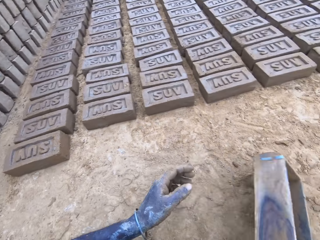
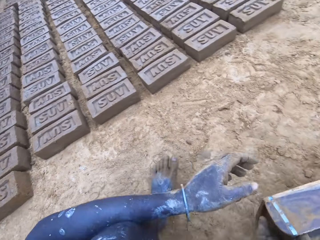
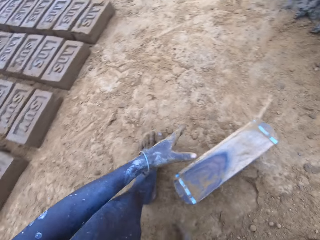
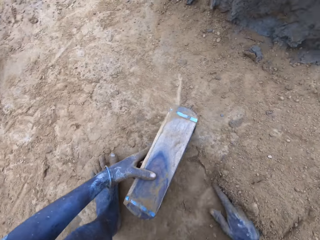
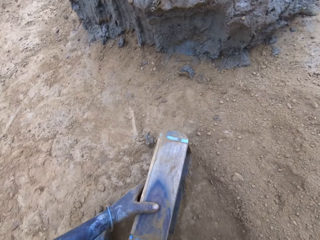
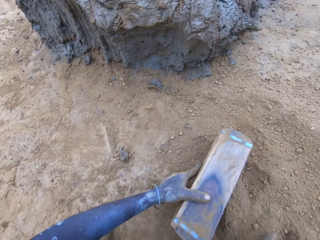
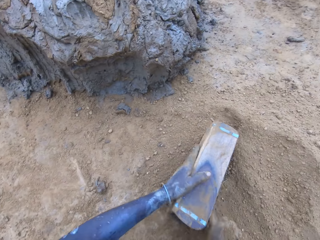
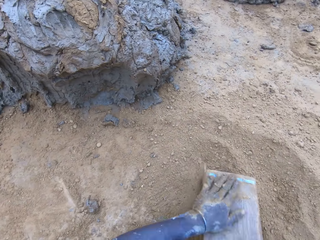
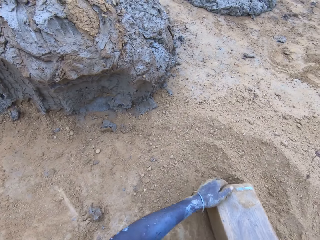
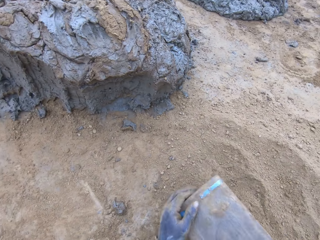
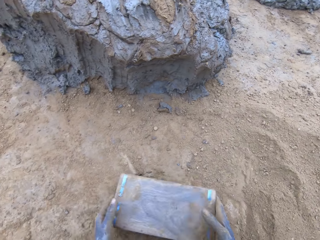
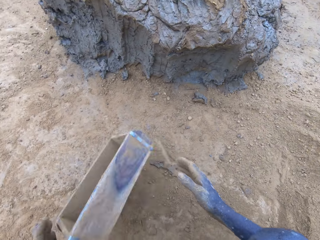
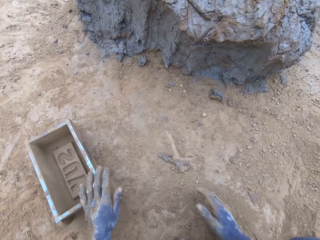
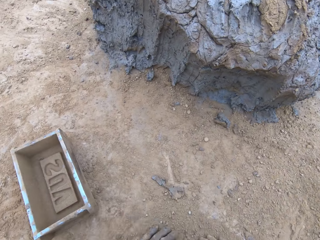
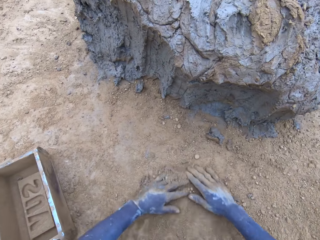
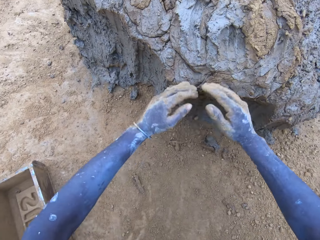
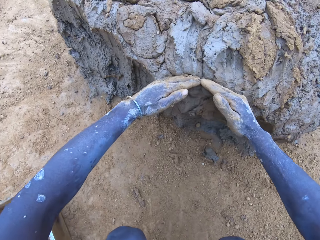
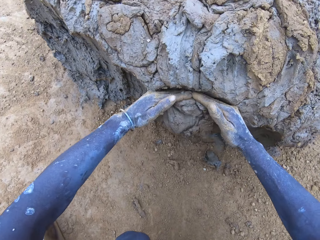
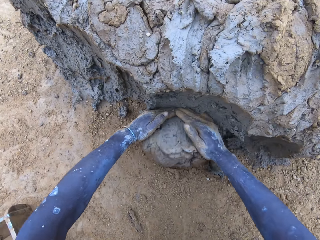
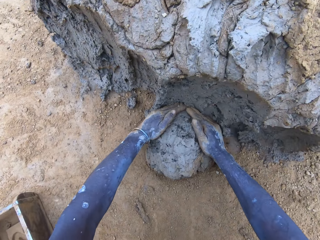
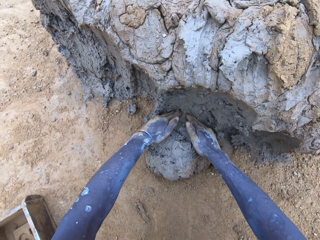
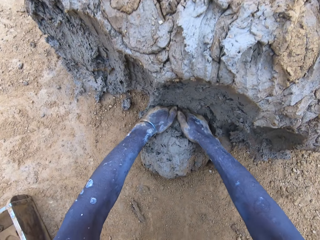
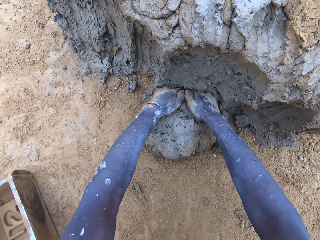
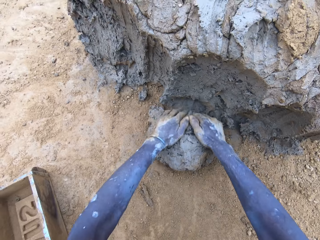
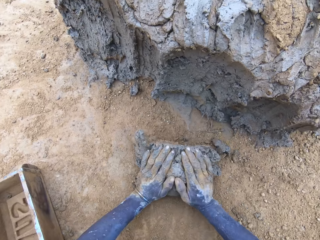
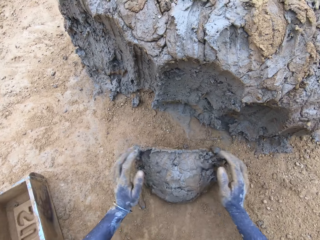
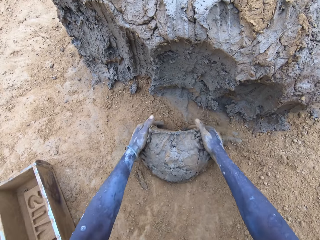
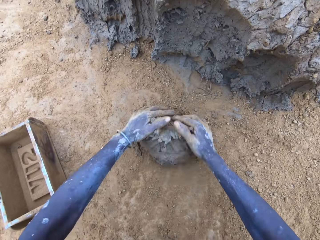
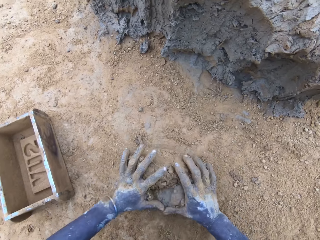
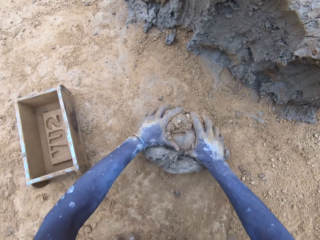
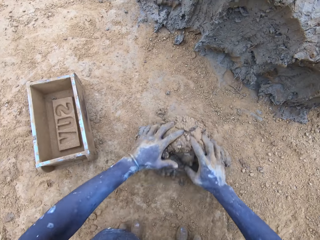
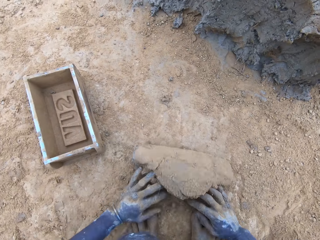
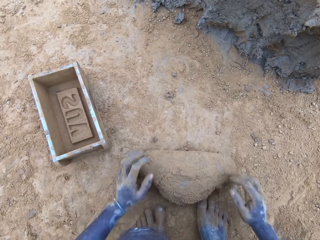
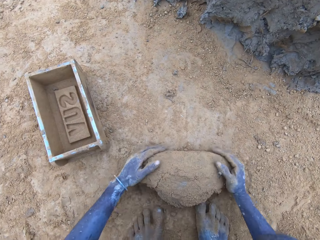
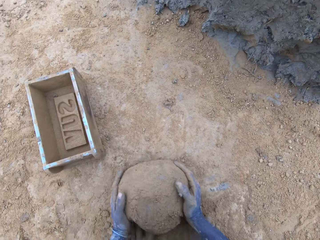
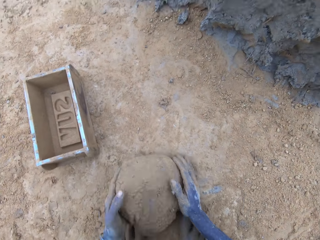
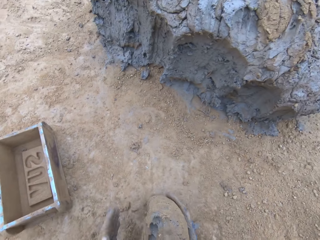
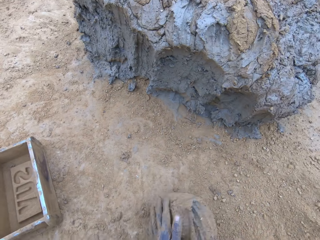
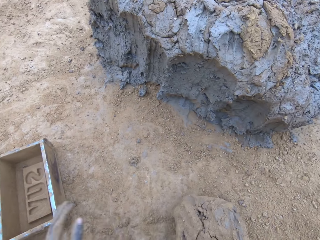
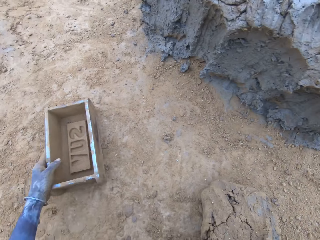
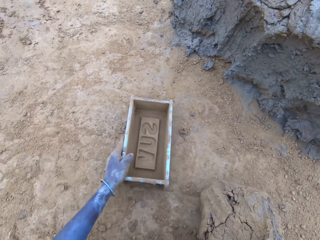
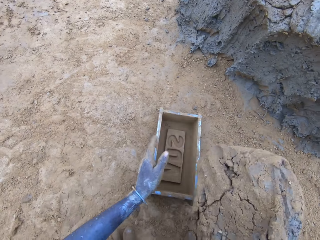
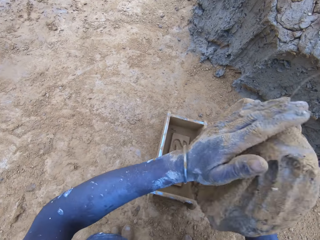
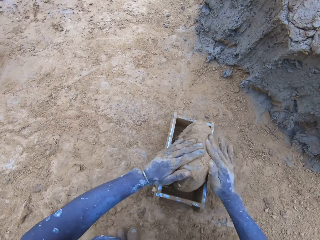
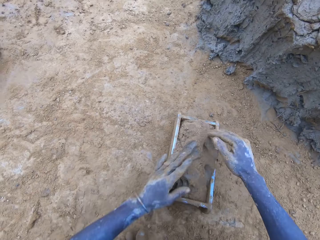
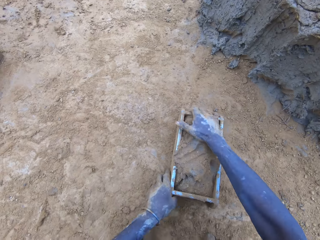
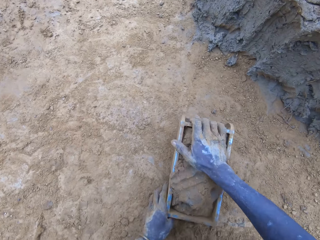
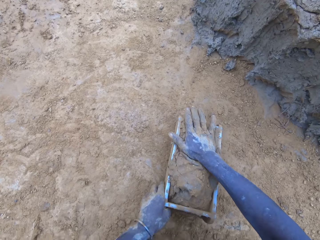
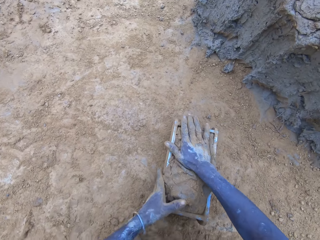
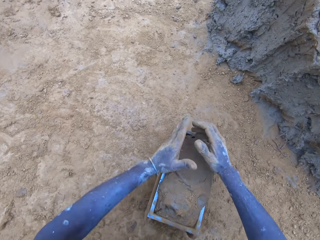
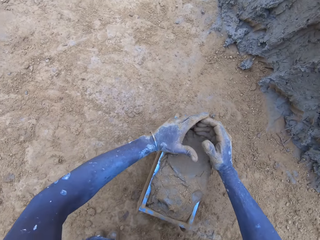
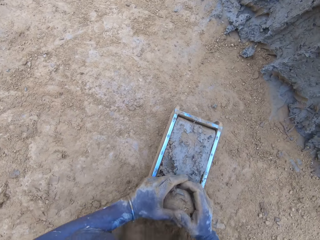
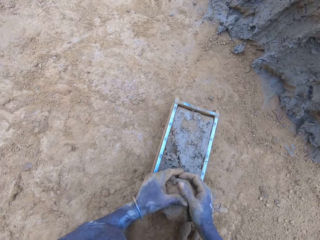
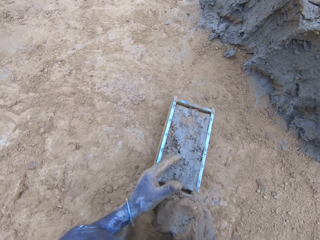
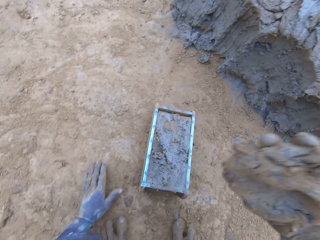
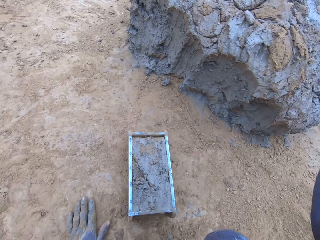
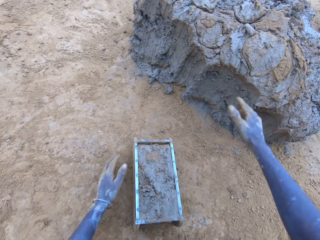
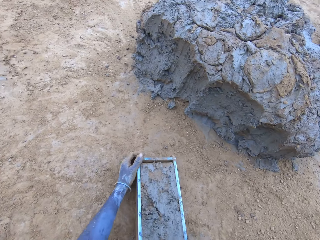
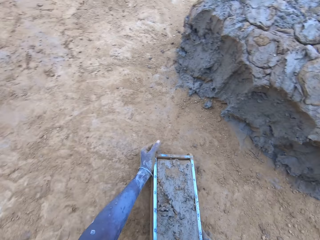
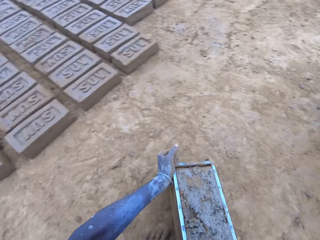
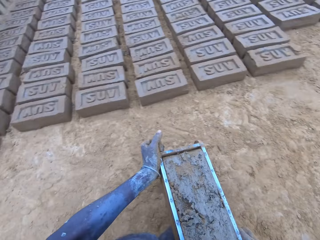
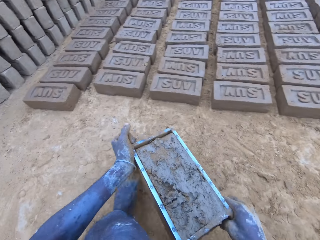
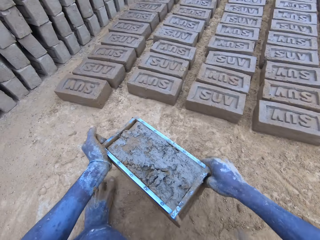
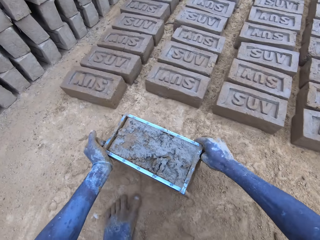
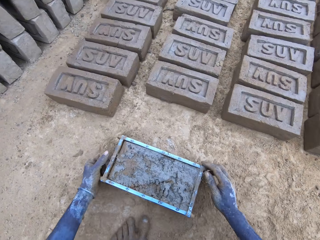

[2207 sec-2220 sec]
The camera wearer puts soil in the brickmould. They scoop mud. They put the mud in the brickmould. They scoop the excess mud on the brickmould. They throw the mud on the pile of mud.

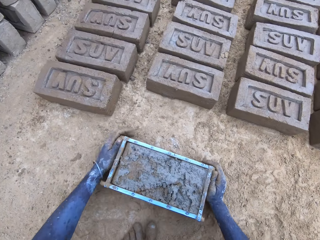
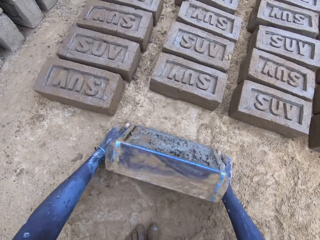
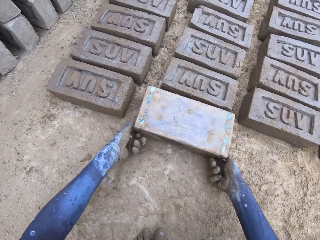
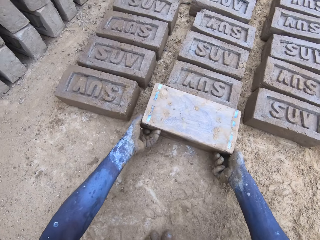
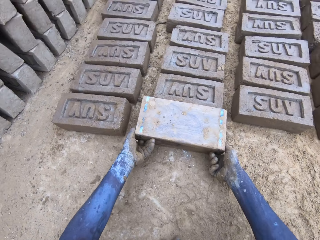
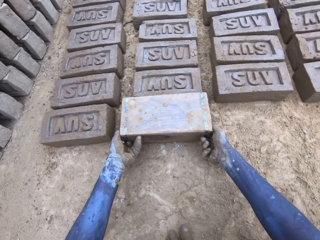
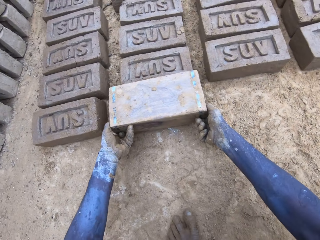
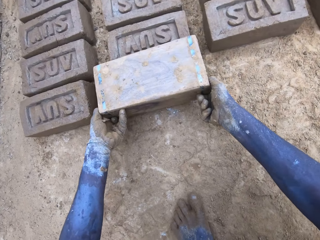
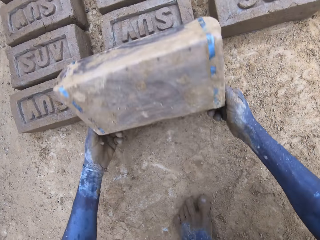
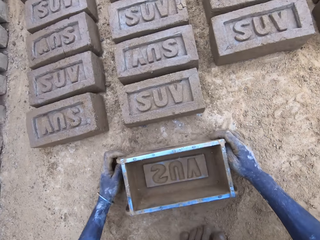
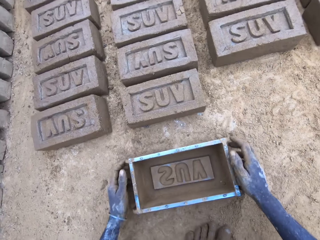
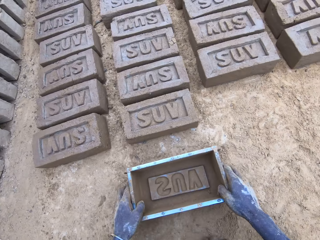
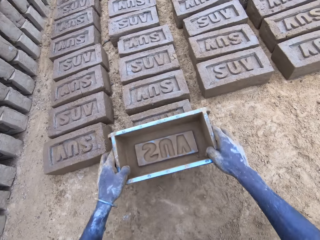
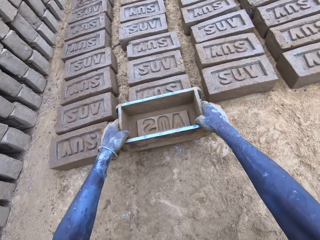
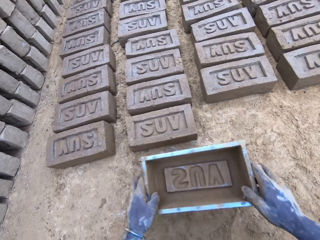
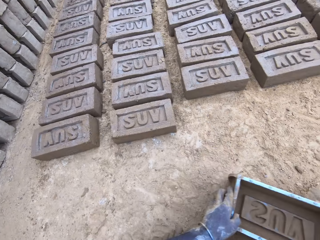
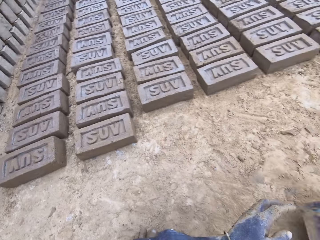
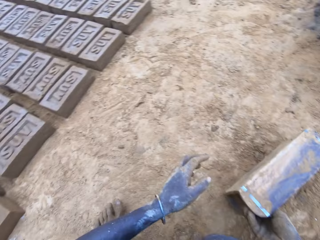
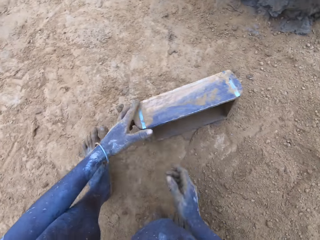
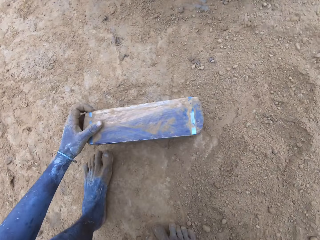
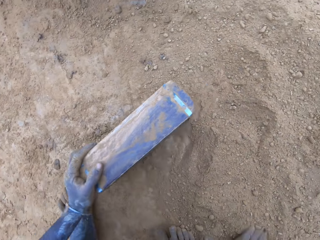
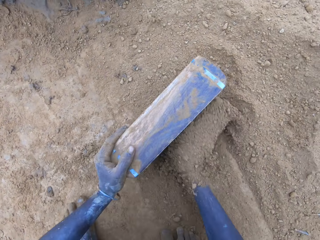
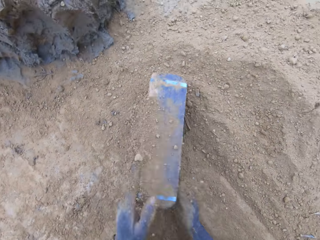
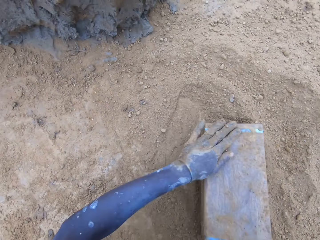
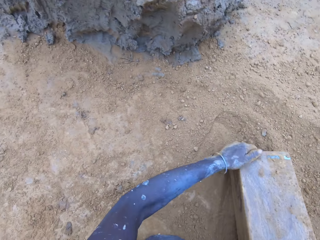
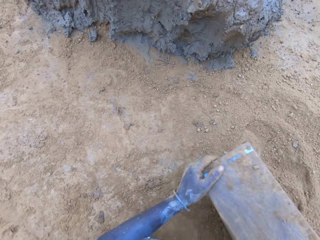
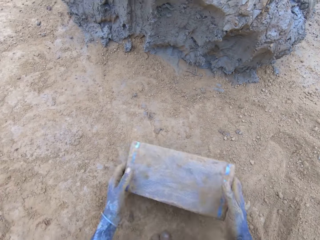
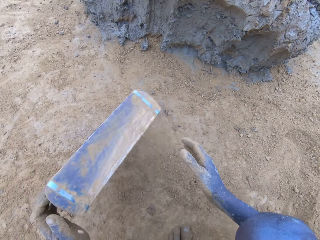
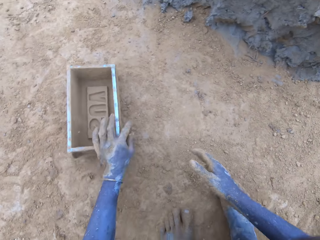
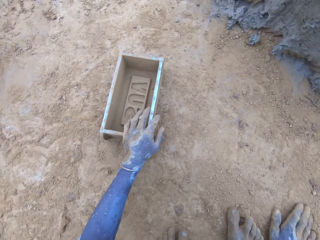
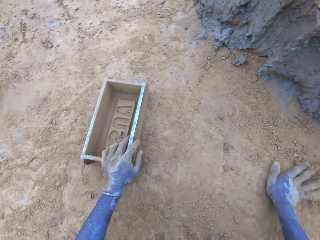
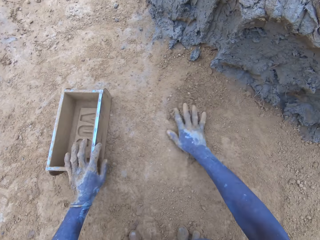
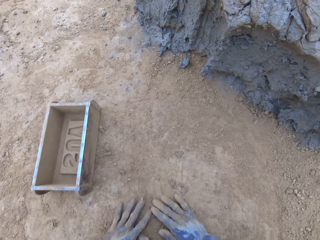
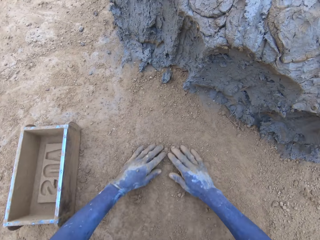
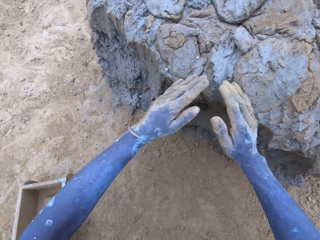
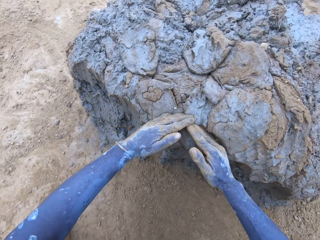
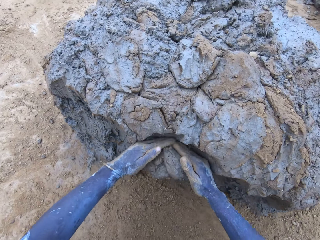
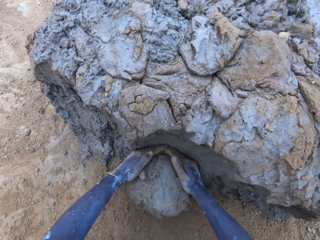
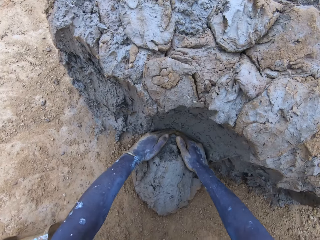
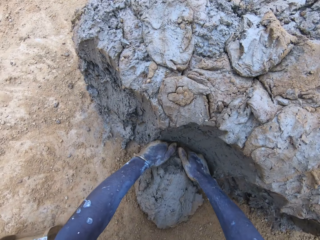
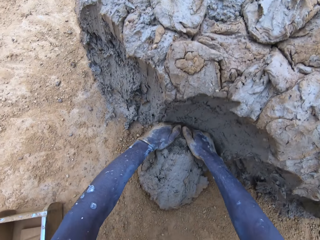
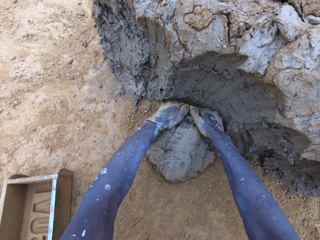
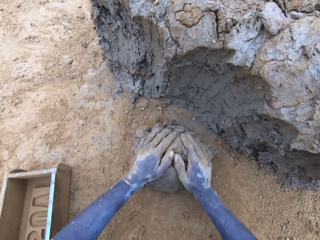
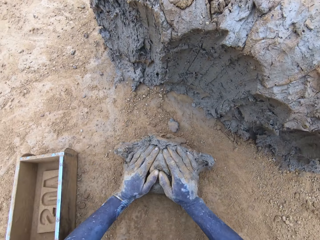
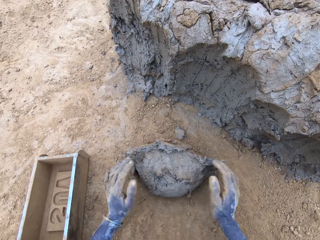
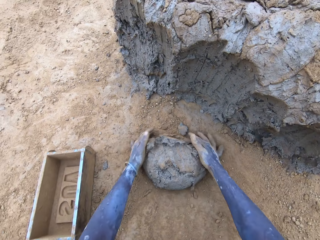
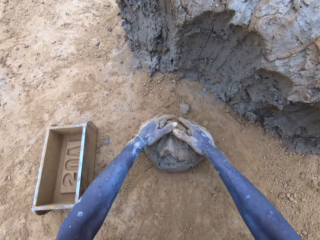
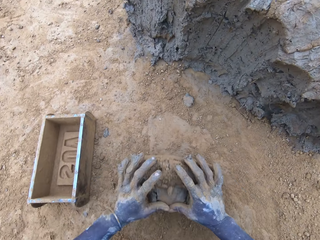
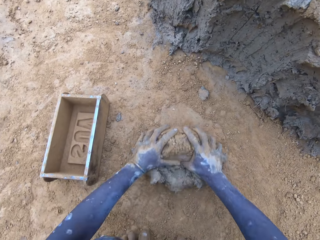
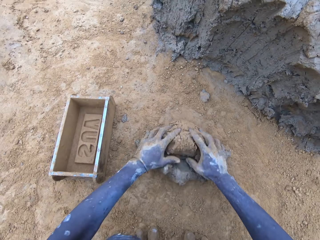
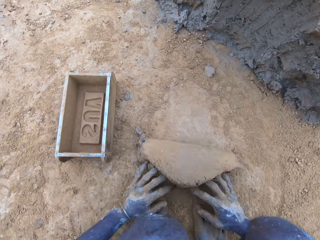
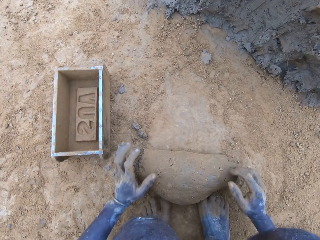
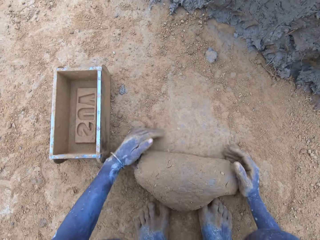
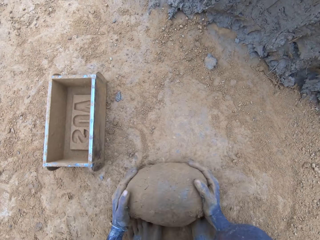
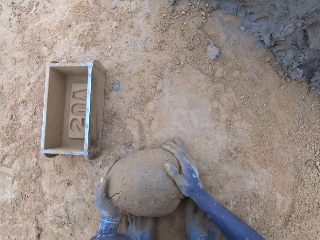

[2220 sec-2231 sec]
The camera wearer pours the mud in the brickmould on the ground. They put soil in the brickmould. They pour the soil from the brickmould. They scoop mud.
